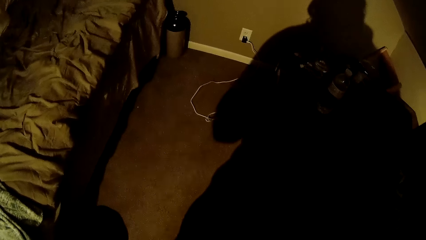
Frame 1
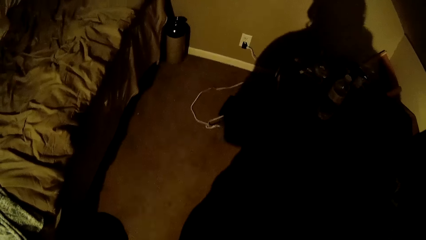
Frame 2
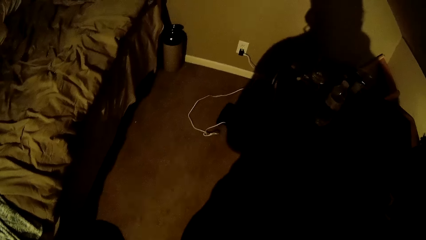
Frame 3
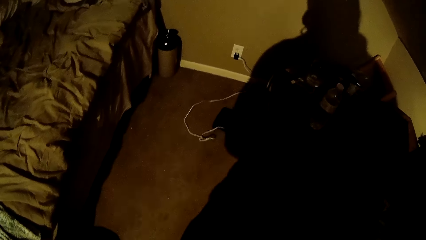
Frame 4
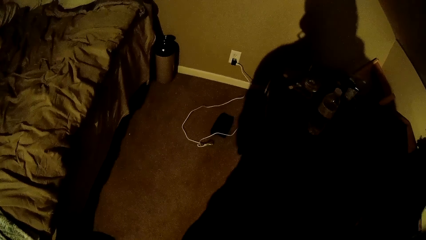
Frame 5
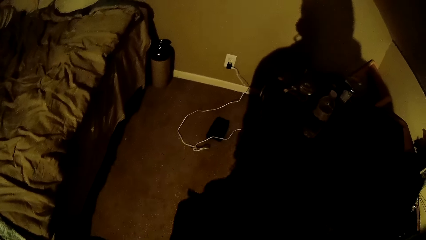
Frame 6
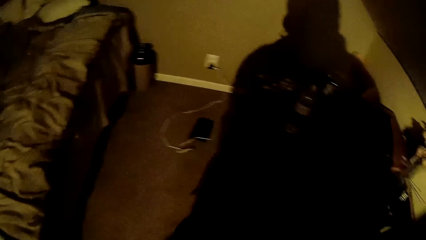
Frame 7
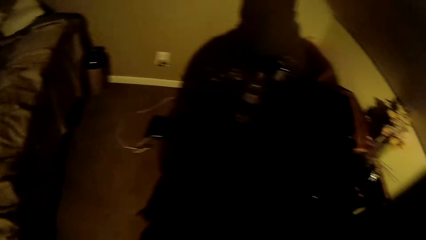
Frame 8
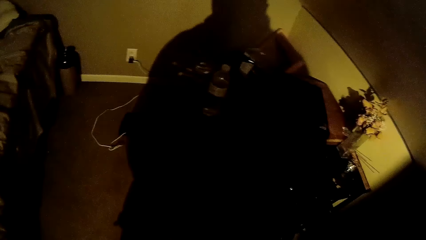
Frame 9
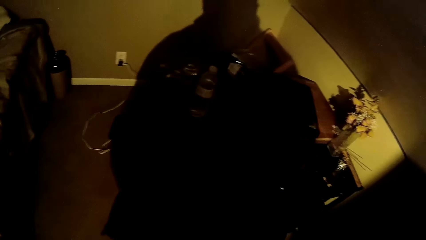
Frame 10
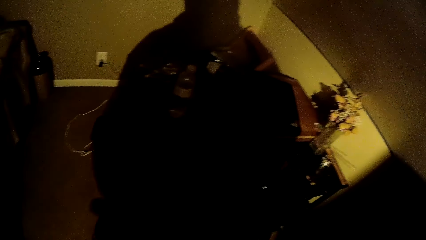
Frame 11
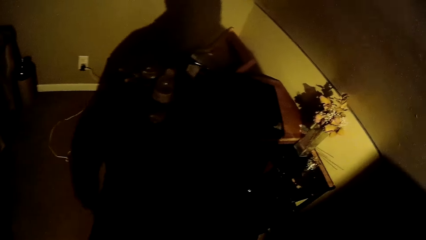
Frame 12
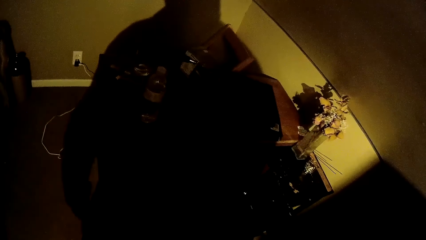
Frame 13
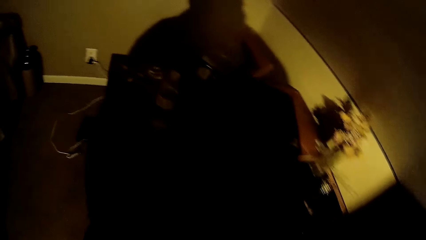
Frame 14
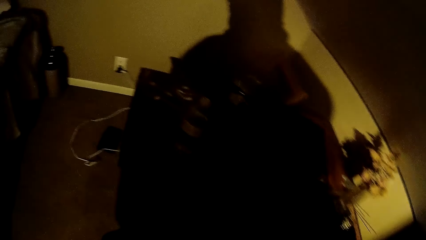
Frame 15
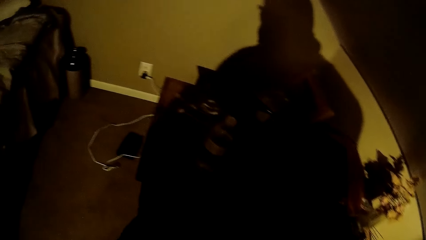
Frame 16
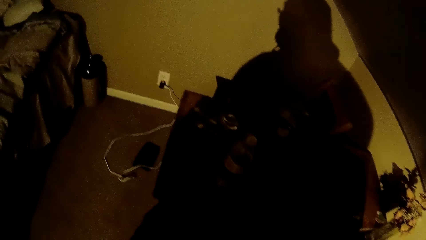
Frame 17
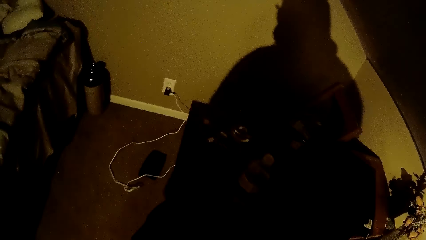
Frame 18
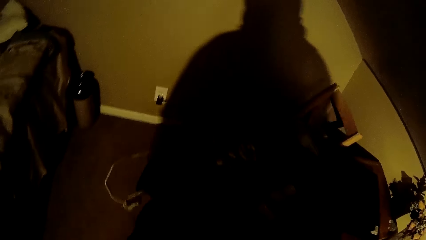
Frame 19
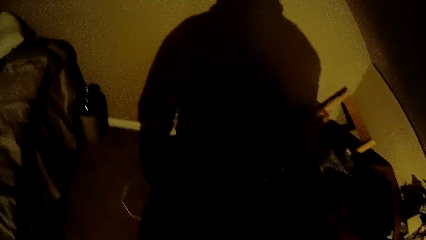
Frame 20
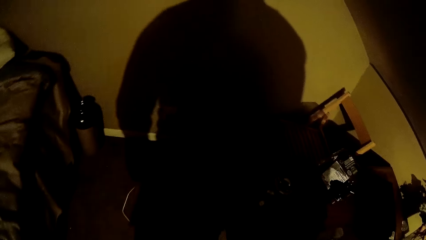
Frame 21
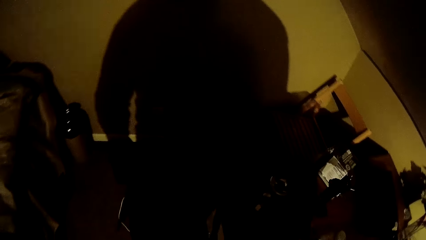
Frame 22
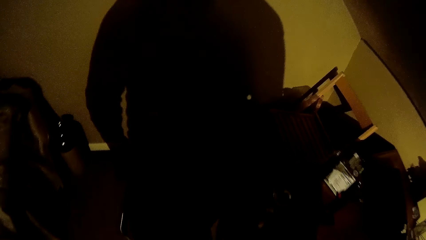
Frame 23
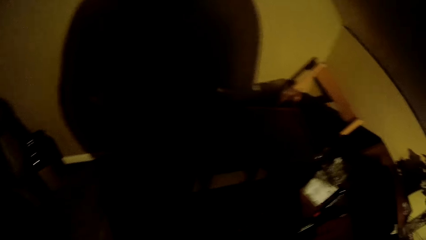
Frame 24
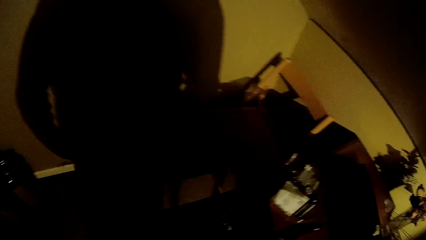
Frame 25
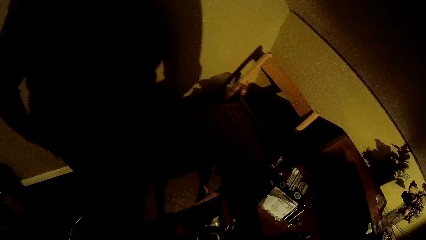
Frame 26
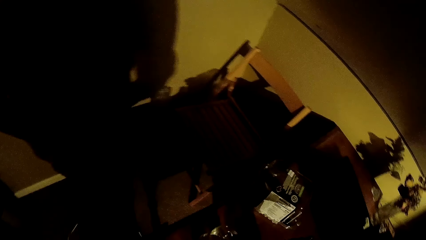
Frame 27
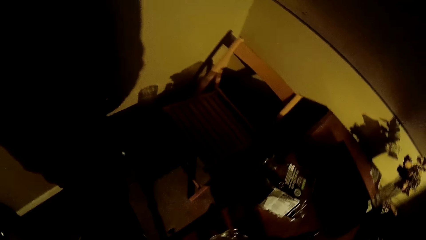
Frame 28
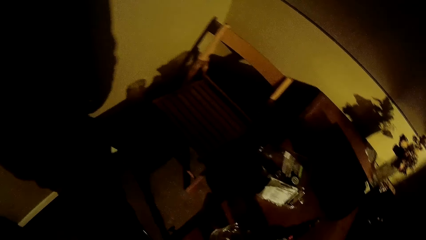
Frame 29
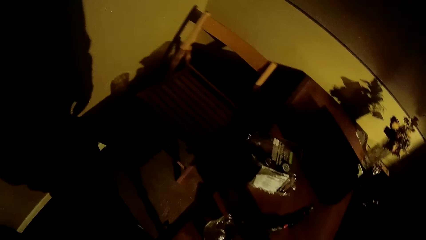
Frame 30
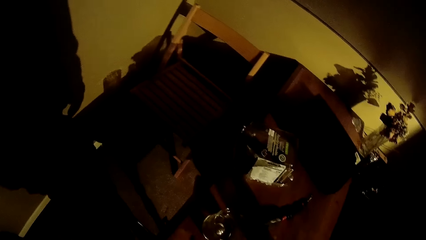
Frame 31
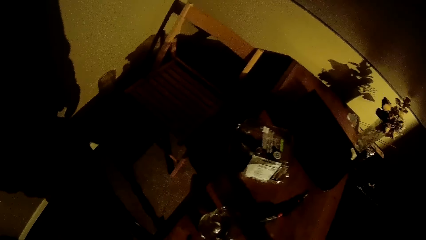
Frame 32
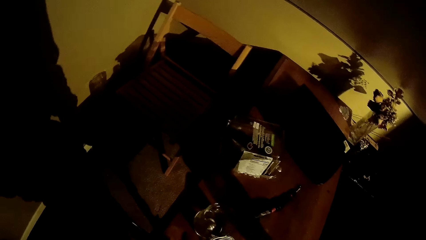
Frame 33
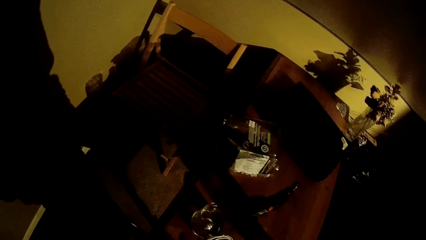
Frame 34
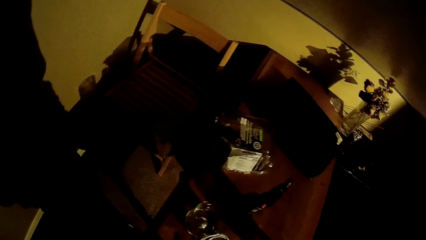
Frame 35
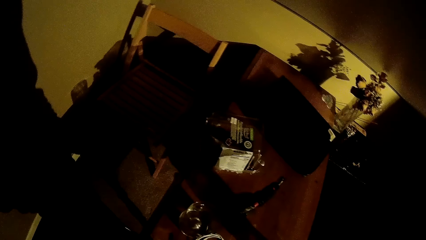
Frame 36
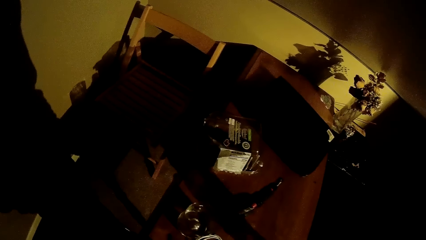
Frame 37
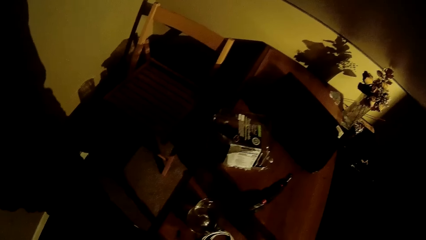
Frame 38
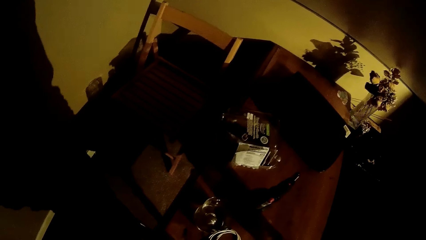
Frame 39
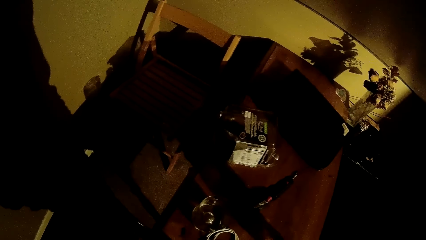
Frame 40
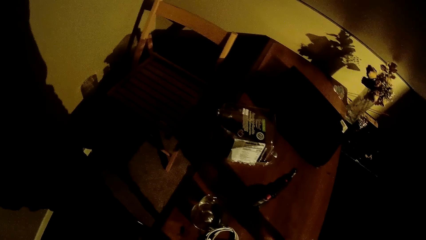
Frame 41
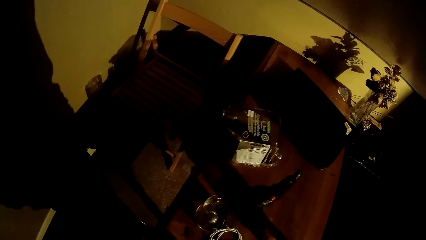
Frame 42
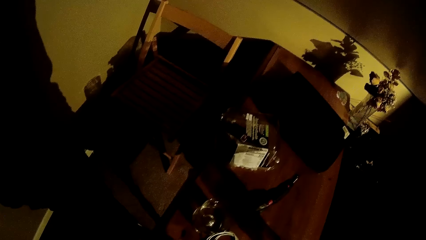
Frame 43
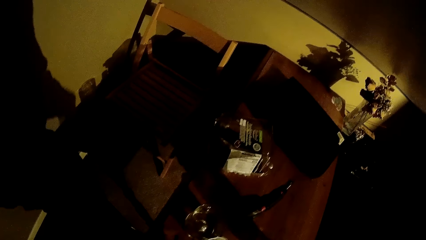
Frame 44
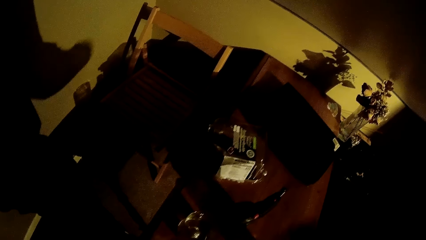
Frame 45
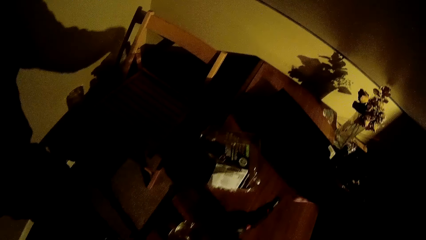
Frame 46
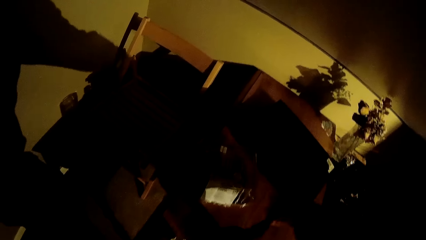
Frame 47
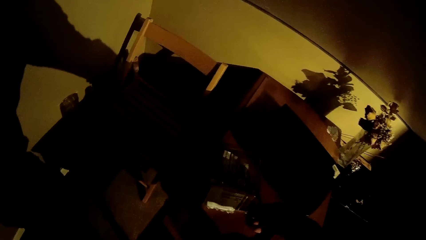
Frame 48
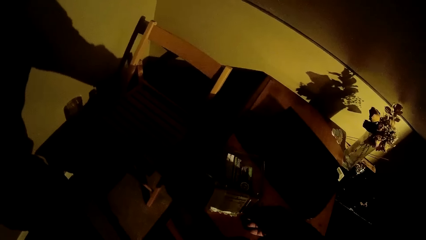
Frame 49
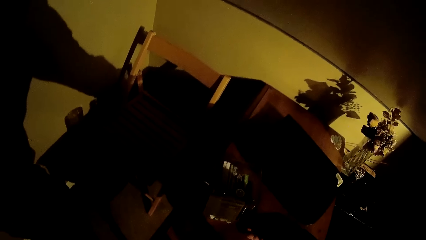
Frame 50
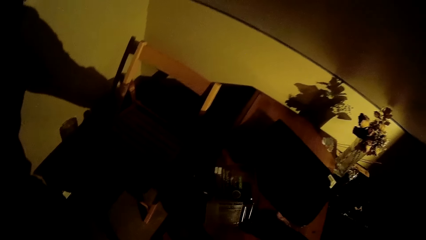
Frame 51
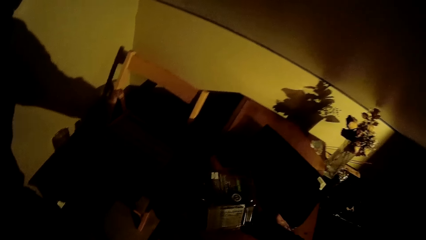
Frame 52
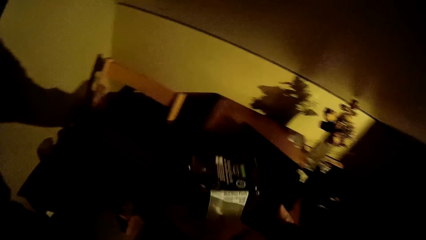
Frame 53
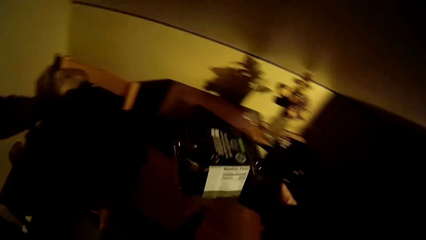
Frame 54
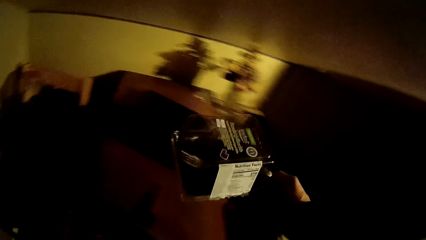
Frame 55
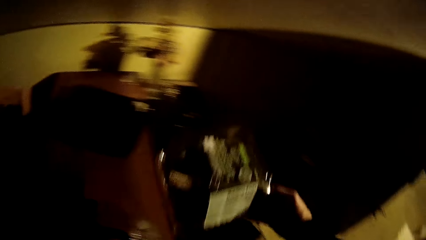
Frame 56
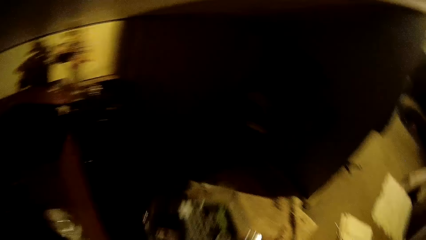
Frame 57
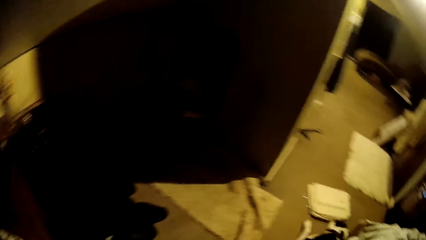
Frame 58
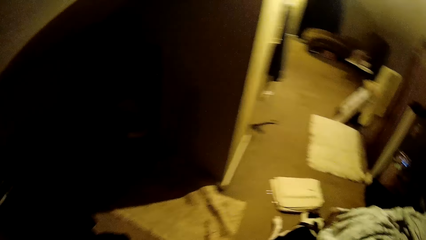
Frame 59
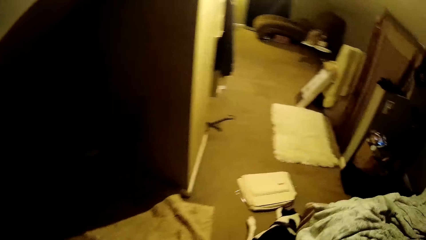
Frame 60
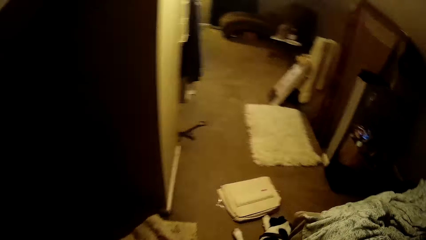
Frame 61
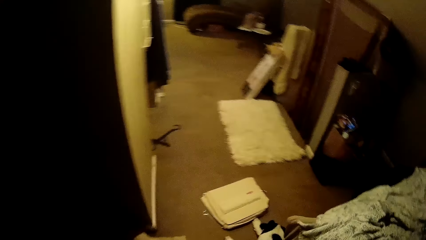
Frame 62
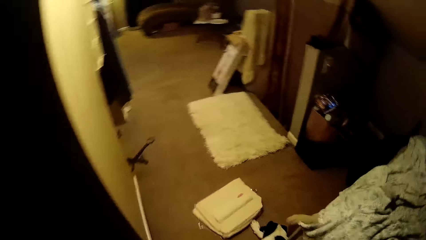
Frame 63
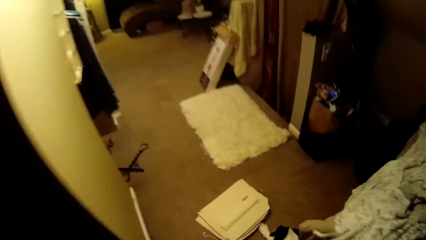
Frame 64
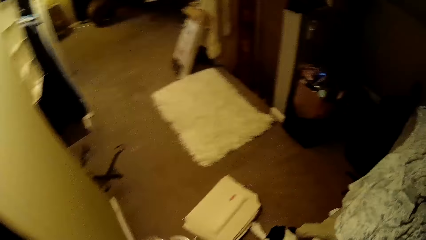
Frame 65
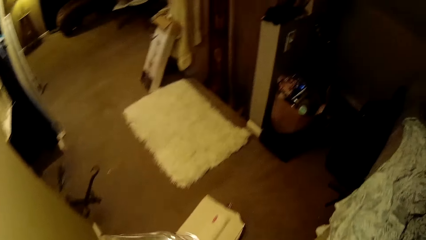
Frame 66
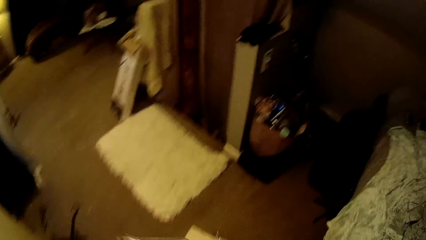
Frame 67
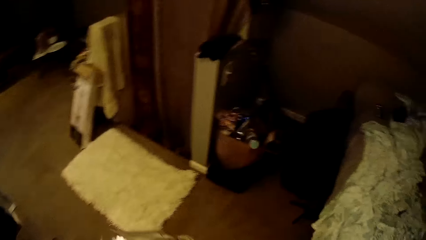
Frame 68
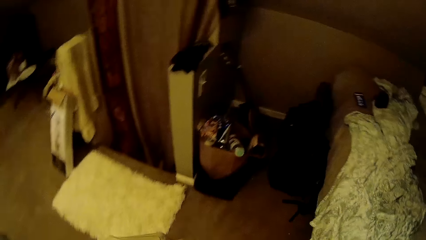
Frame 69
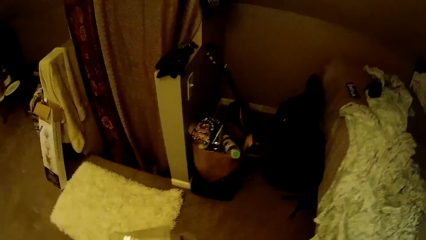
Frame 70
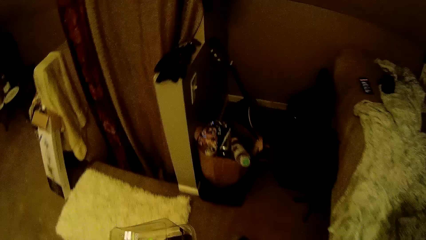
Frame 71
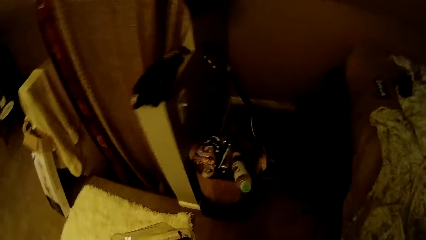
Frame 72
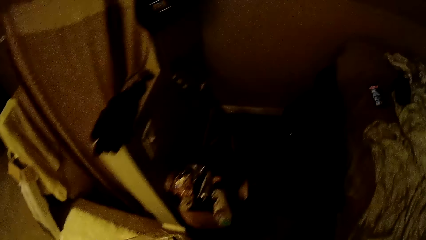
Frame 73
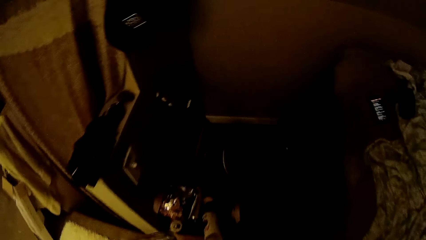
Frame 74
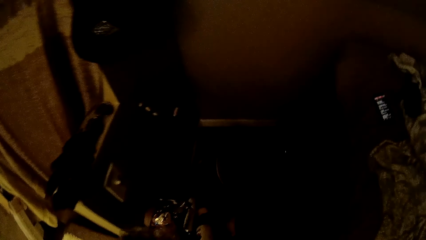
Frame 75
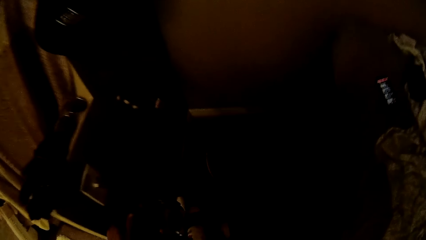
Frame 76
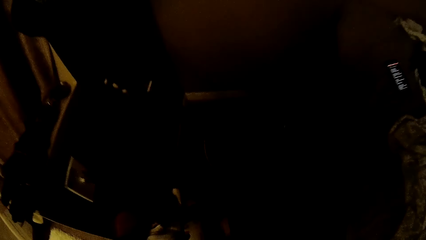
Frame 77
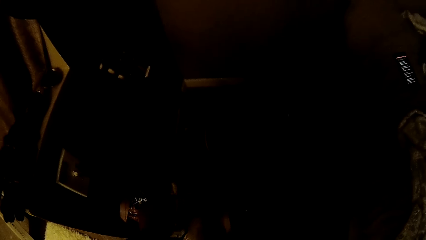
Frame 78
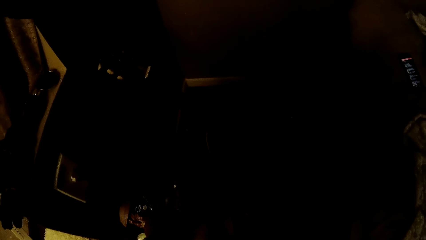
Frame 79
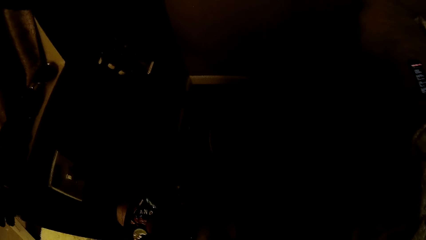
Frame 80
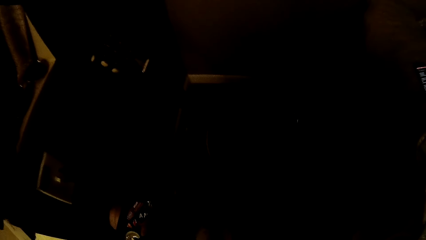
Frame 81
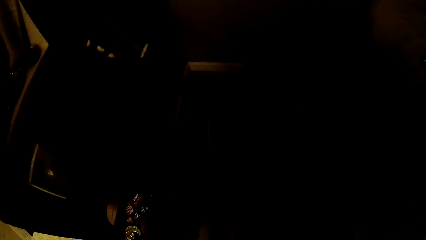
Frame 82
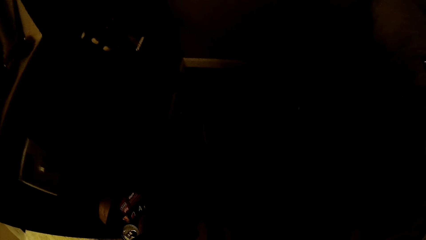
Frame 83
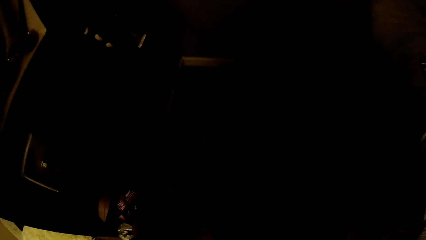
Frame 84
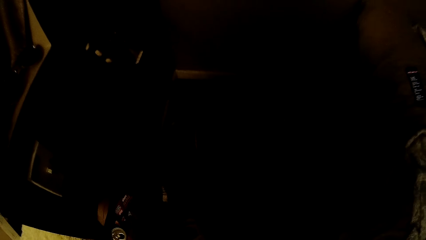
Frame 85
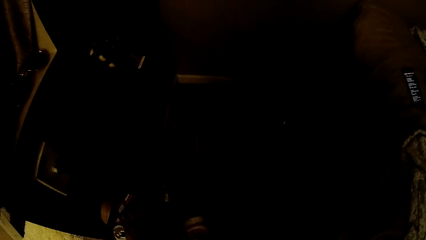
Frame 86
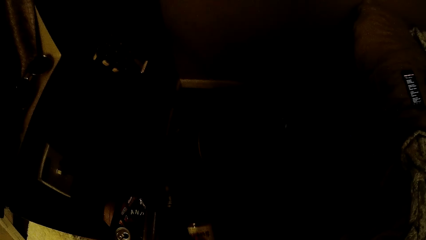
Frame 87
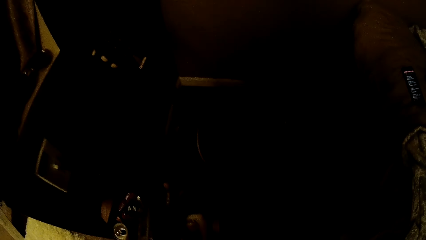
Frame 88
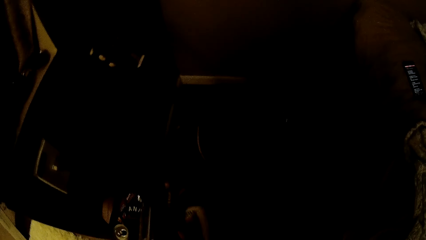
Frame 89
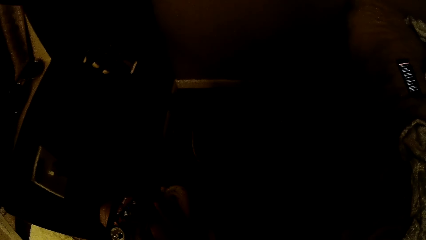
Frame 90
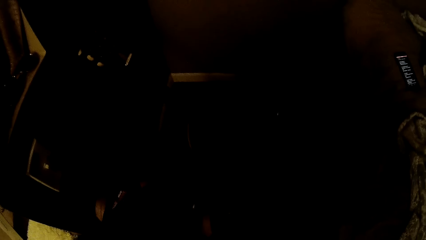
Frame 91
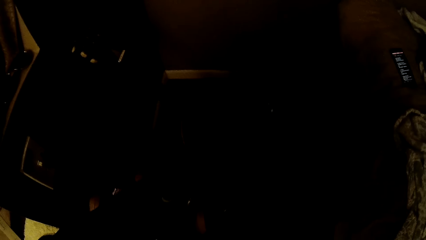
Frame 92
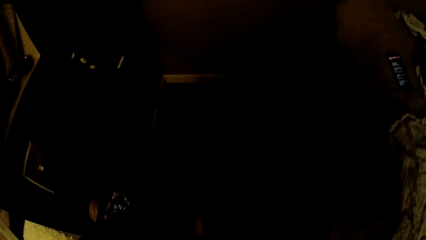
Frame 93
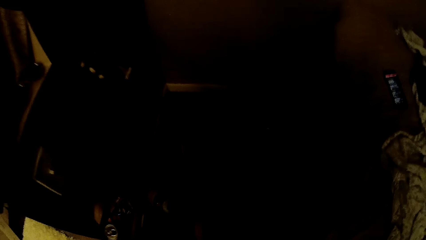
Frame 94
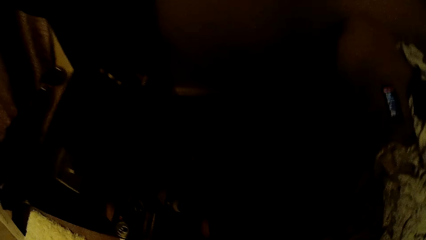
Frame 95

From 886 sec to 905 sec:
The camera wearer picks up a pack from a desk with his right hand. He drops the pack in a bin with his left hand.
